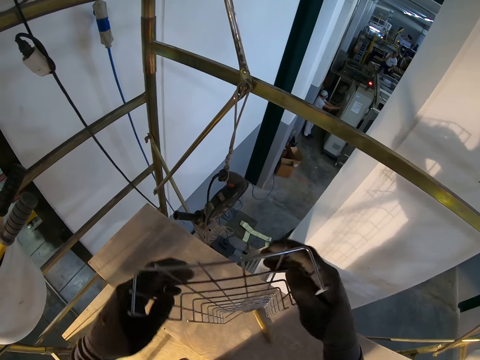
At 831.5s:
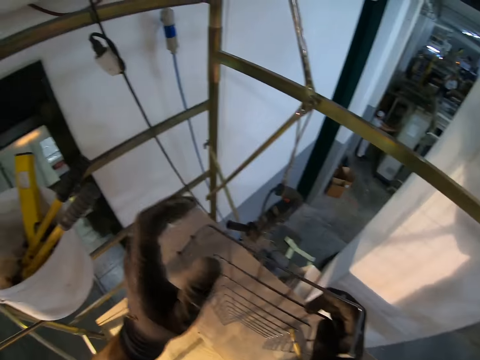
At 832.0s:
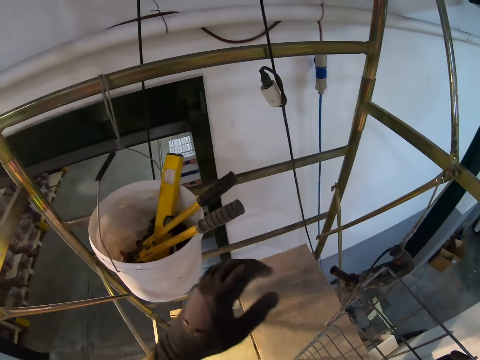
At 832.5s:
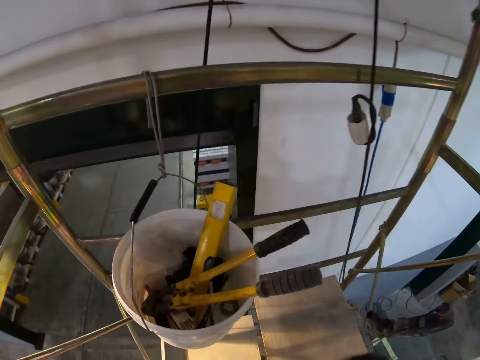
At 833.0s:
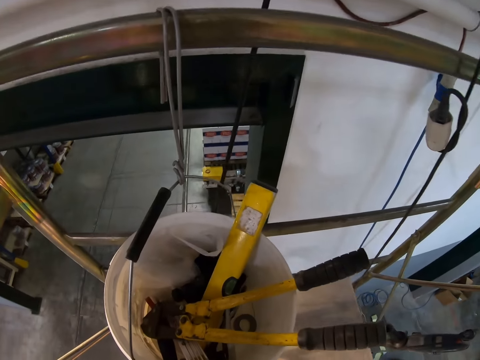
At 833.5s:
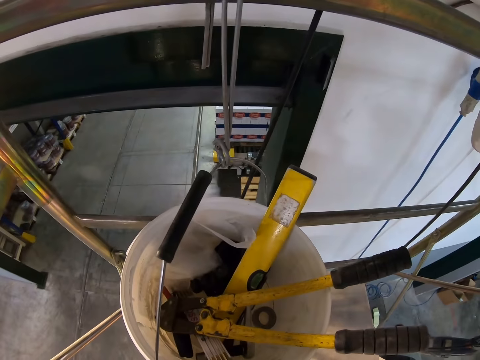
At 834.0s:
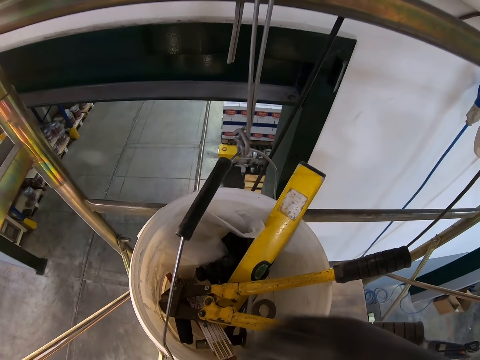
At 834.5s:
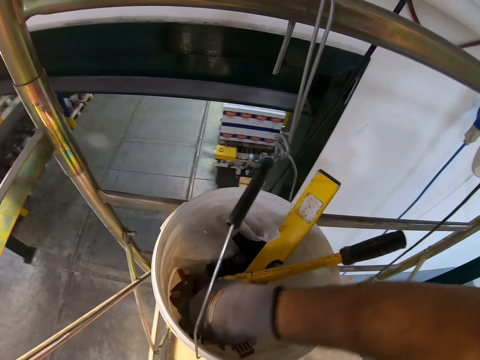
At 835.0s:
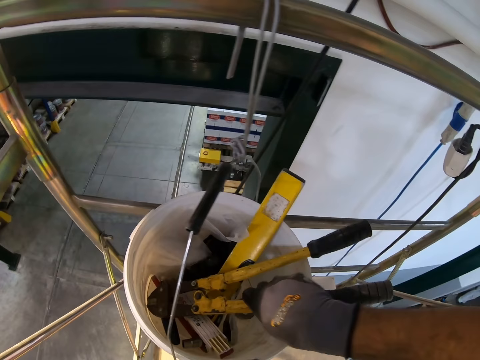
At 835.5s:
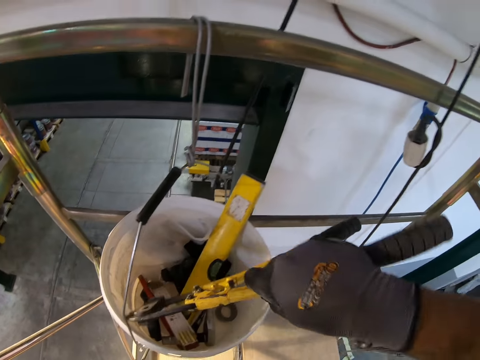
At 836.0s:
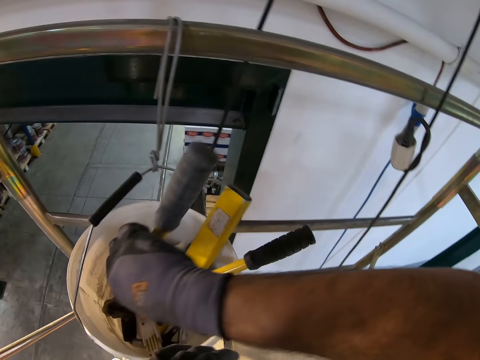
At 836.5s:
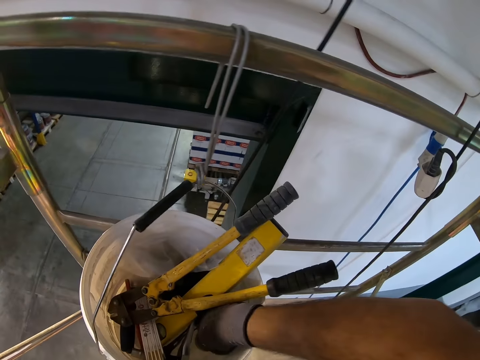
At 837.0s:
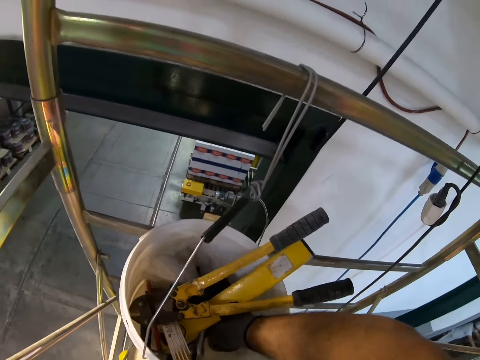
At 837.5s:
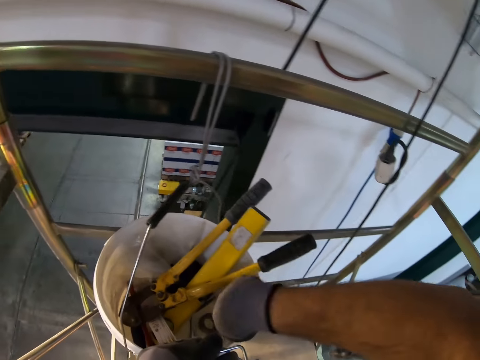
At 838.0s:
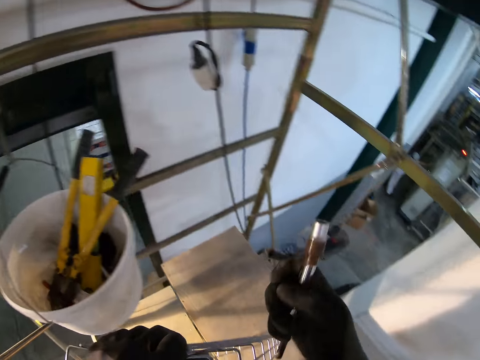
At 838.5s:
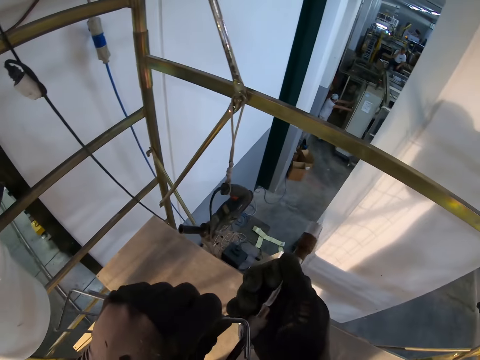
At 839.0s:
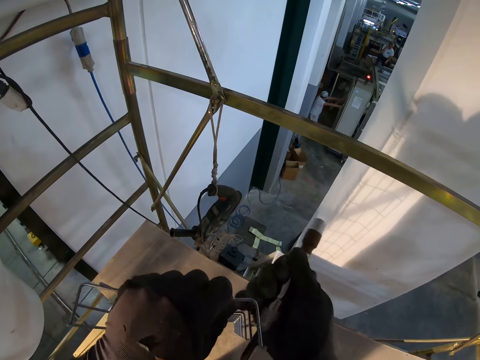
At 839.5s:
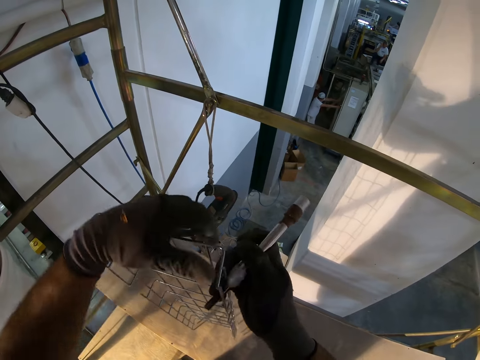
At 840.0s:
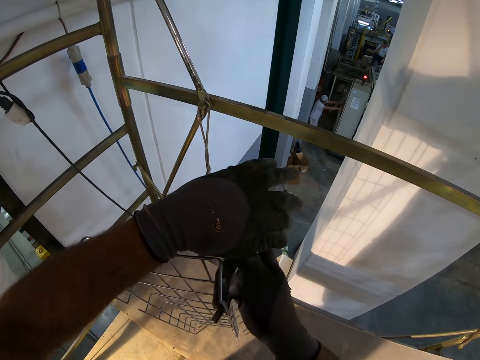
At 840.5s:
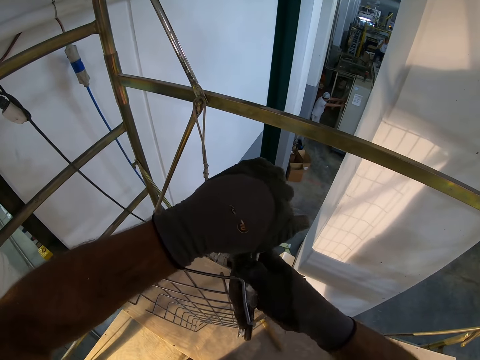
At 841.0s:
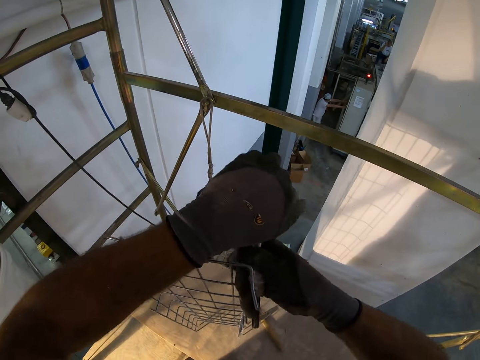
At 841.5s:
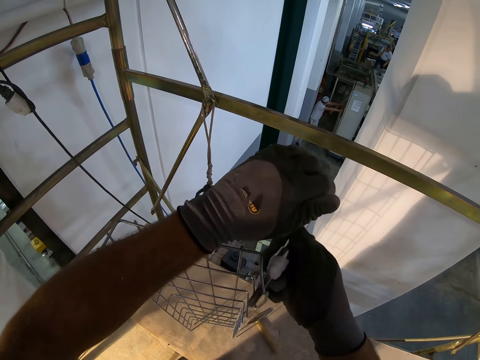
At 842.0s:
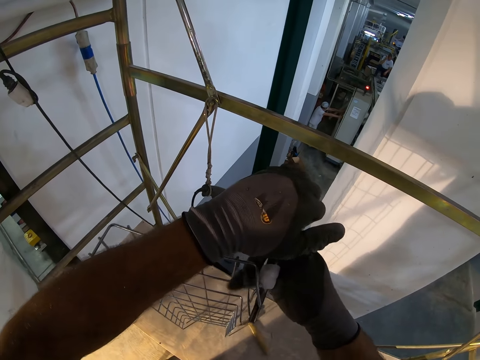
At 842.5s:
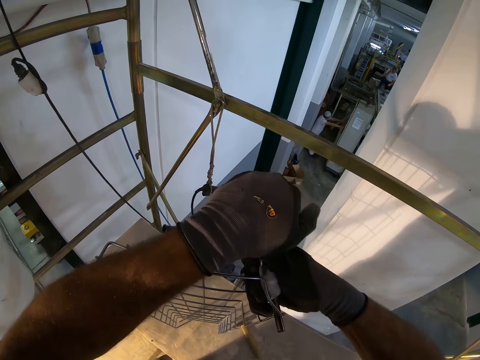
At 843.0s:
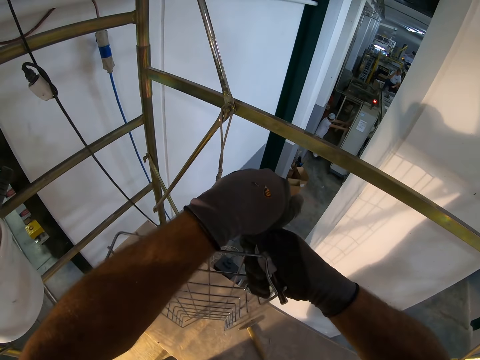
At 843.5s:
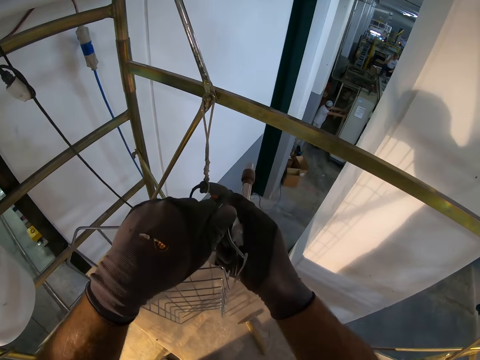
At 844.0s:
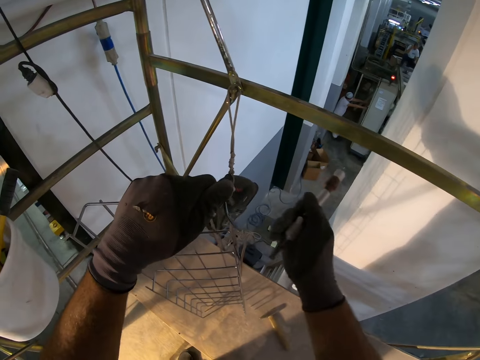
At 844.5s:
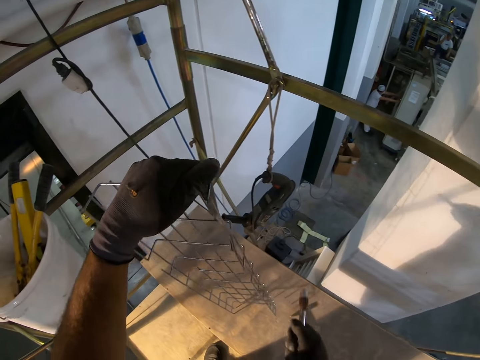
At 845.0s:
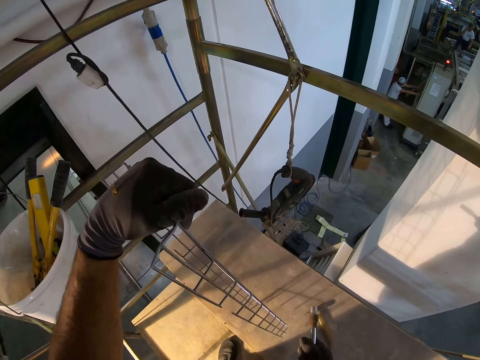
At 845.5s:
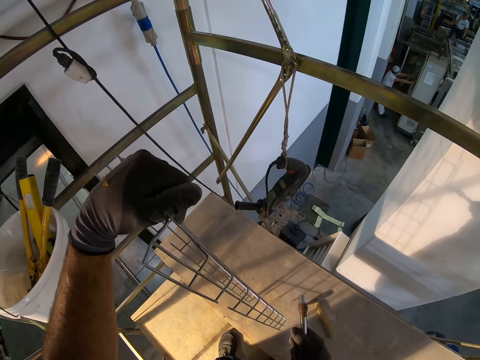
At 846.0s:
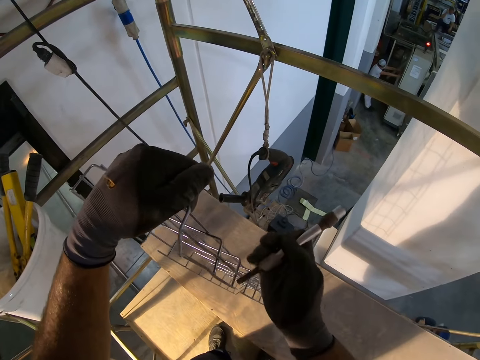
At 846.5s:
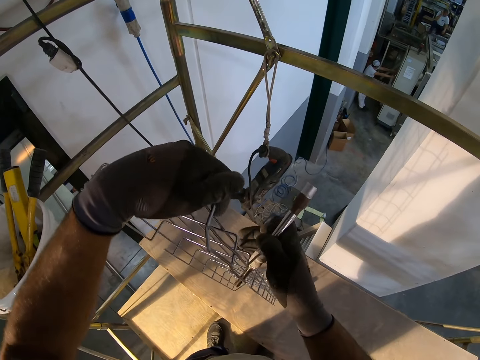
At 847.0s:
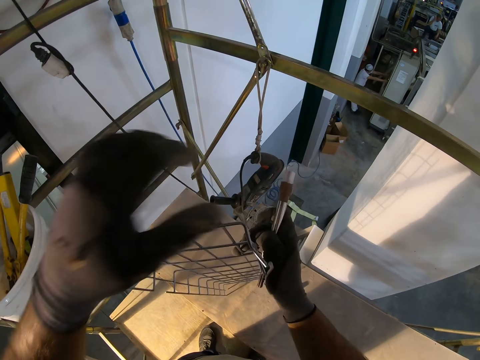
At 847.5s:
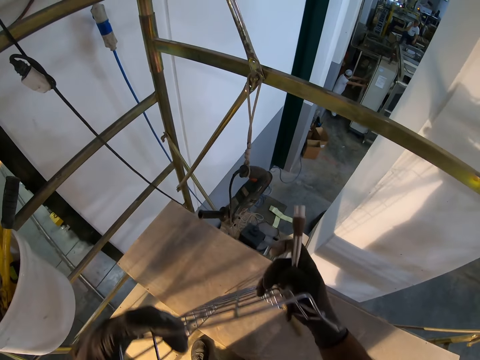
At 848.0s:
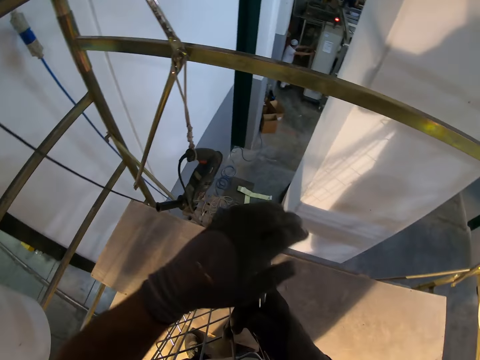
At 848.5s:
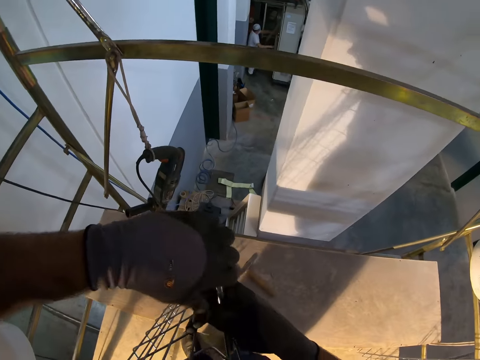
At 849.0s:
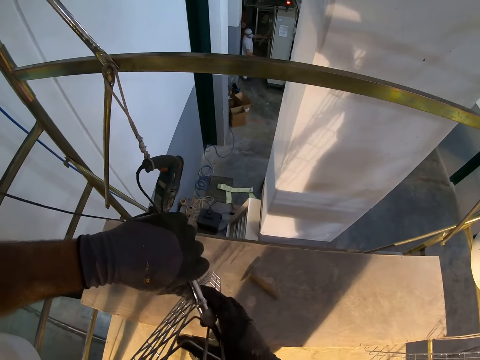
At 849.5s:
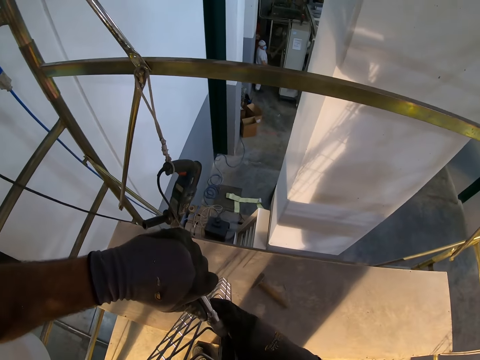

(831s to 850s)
The camera wearer holds the cutter. They pick a flat chisel from the bucket. They compress the metal mesh with the flat chisel. They hold the wire maze.

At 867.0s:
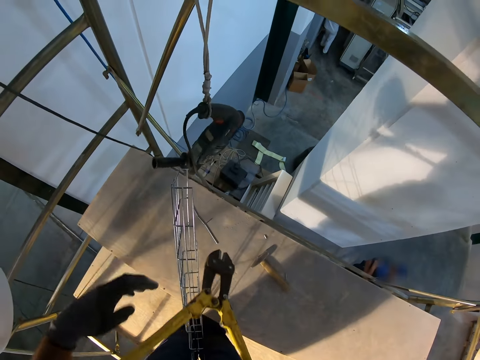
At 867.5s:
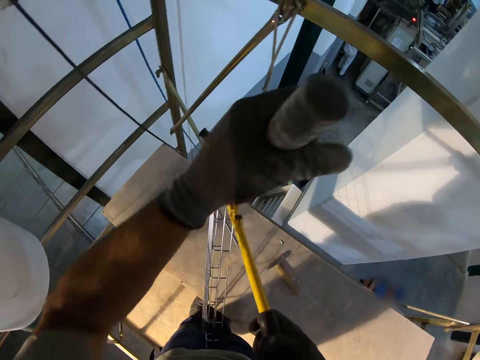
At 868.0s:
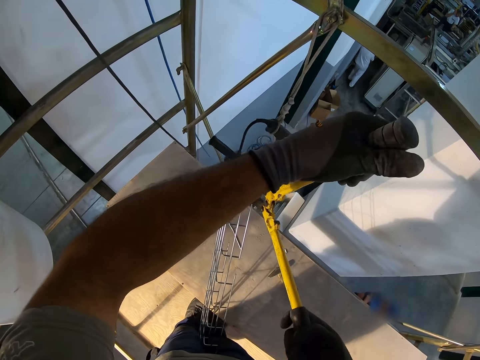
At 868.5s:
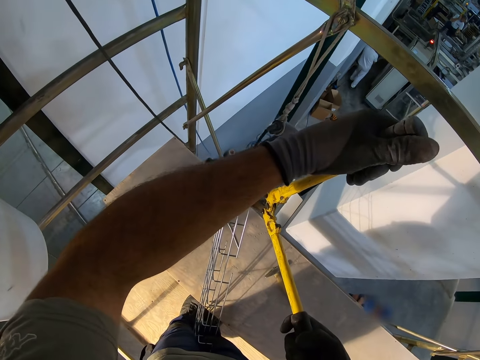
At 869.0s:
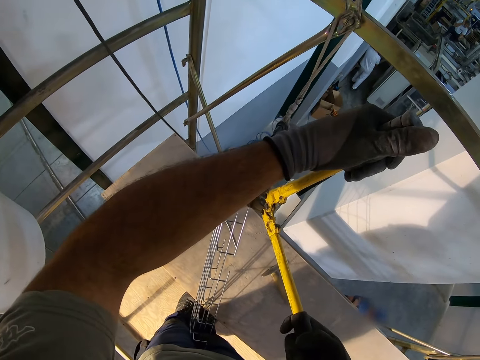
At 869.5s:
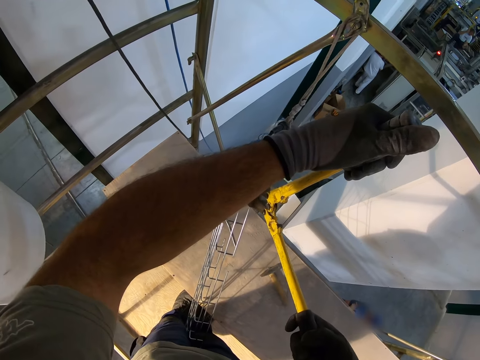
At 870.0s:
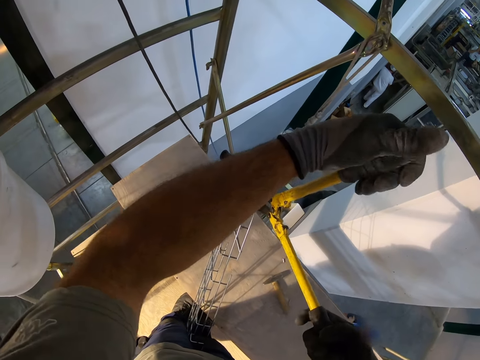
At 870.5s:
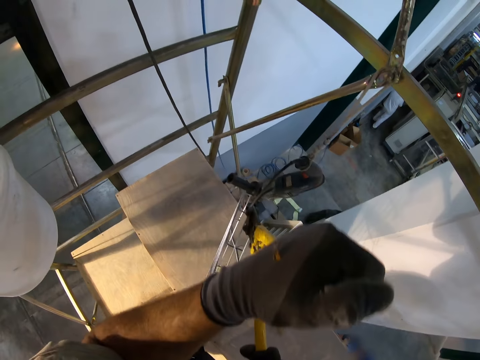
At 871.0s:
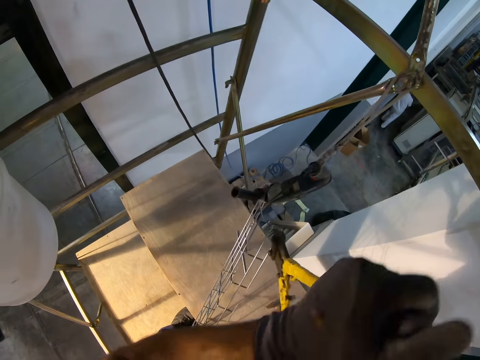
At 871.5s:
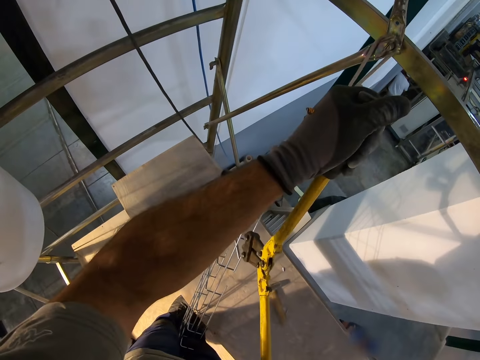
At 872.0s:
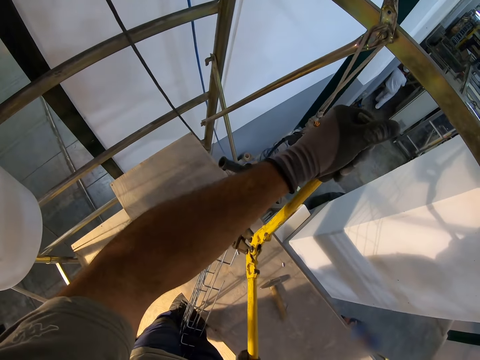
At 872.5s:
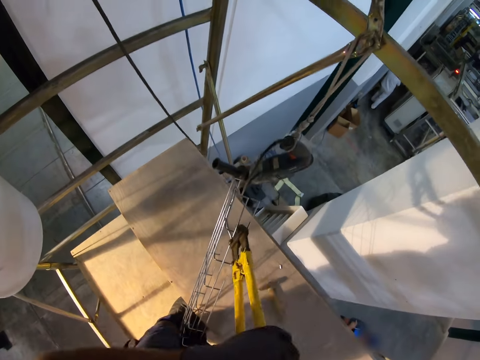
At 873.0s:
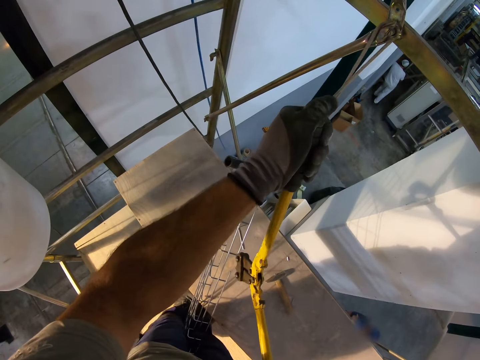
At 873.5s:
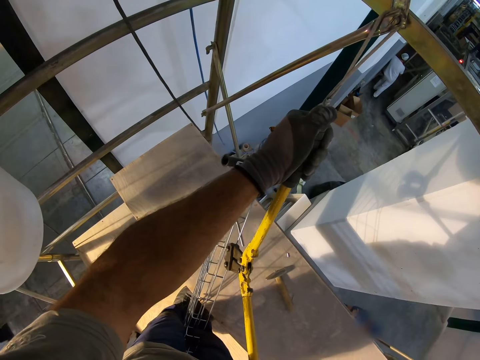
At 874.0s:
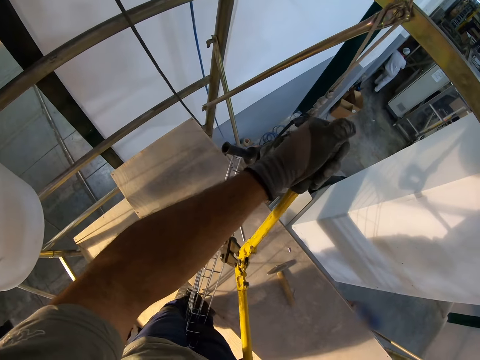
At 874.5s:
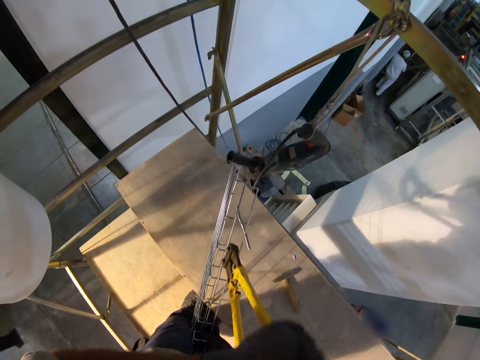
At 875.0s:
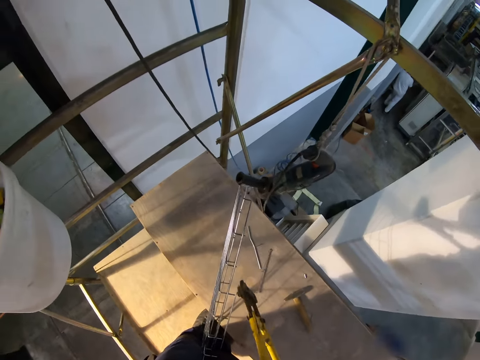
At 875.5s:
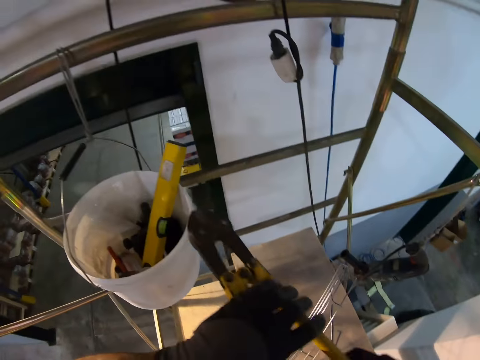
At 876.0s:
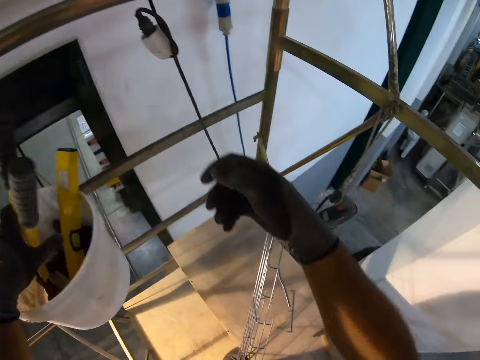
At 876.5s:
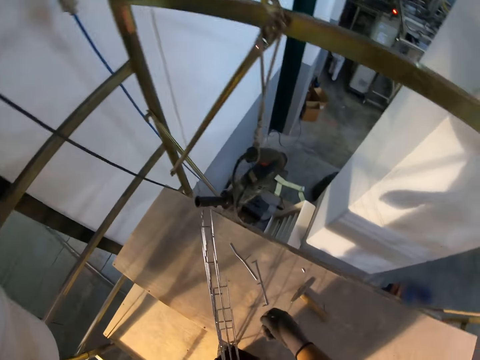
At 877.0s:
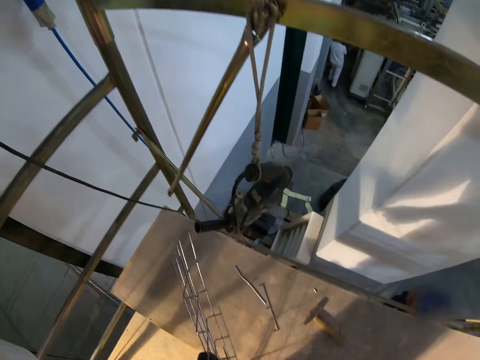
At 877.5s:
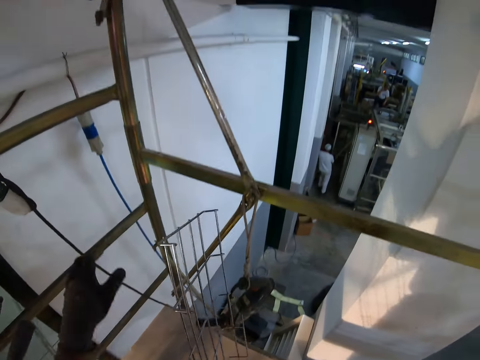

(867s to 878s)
The camera wearer lines the metal mesh with the hold cutter. They hold the cutter. They return the hold cutter into the bucket.
